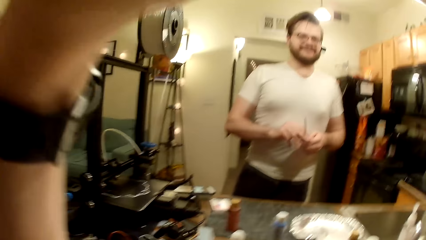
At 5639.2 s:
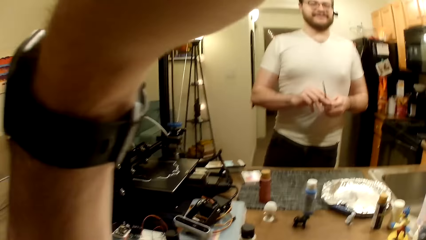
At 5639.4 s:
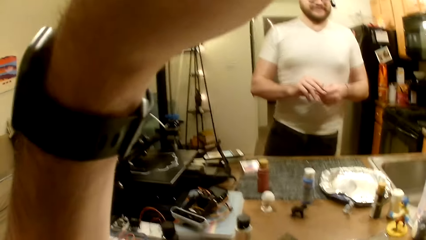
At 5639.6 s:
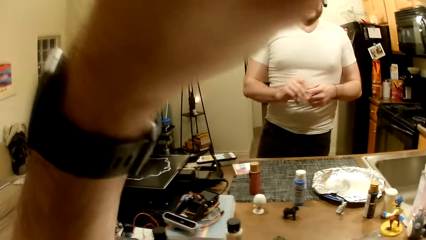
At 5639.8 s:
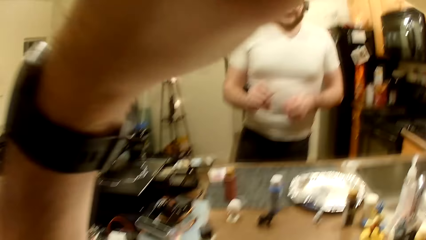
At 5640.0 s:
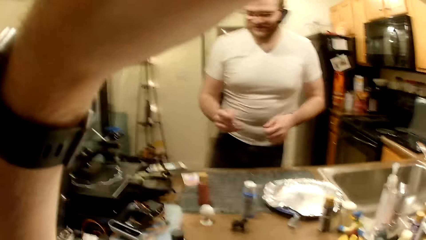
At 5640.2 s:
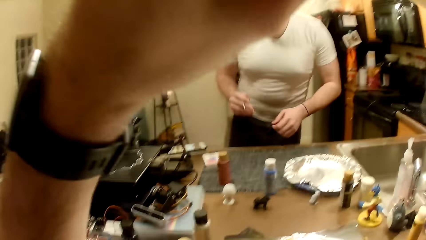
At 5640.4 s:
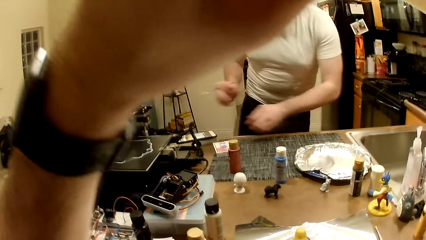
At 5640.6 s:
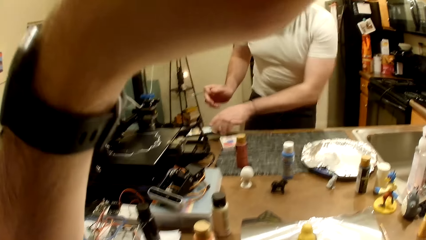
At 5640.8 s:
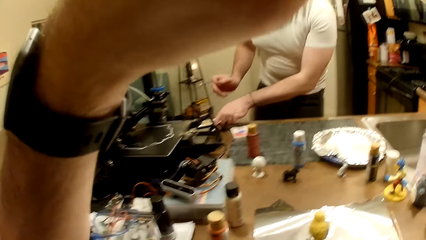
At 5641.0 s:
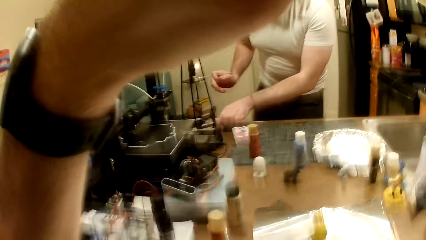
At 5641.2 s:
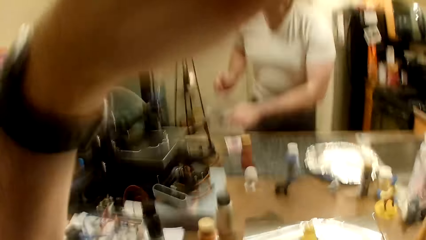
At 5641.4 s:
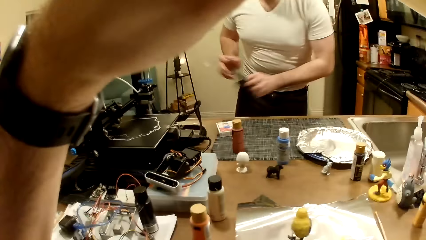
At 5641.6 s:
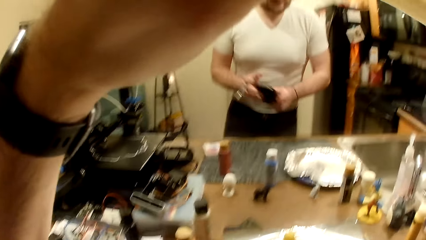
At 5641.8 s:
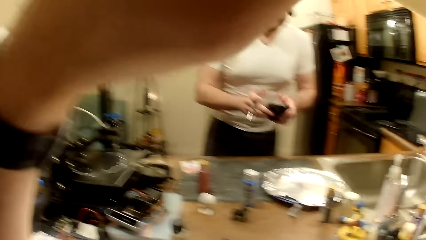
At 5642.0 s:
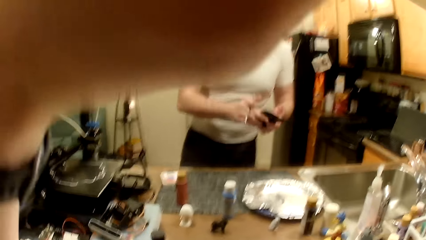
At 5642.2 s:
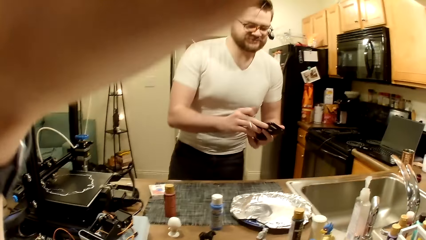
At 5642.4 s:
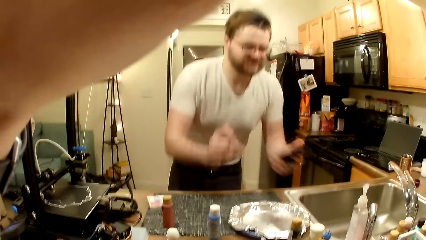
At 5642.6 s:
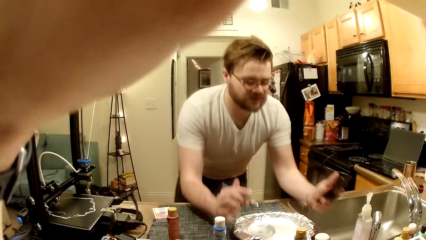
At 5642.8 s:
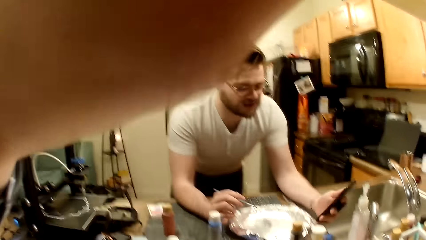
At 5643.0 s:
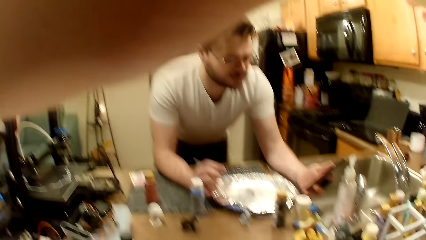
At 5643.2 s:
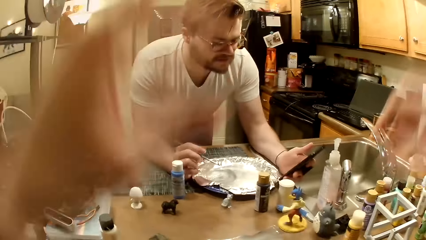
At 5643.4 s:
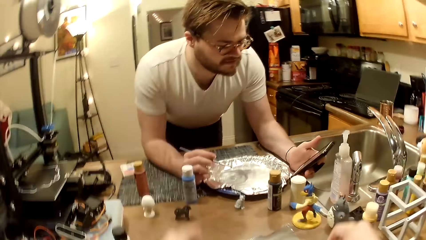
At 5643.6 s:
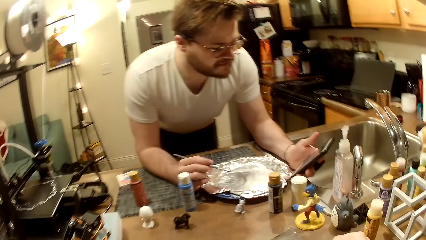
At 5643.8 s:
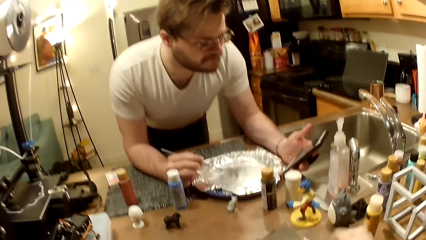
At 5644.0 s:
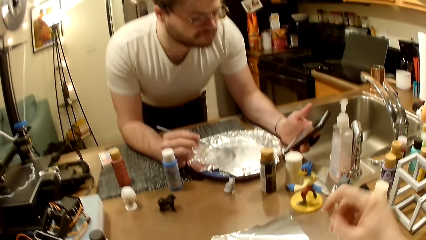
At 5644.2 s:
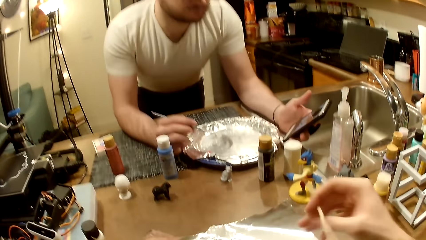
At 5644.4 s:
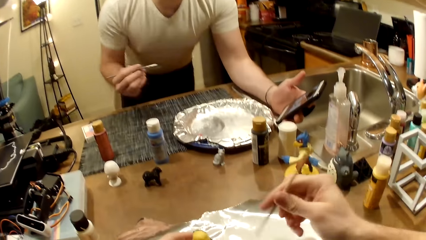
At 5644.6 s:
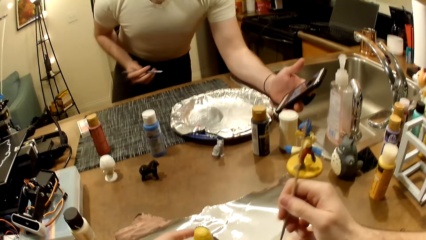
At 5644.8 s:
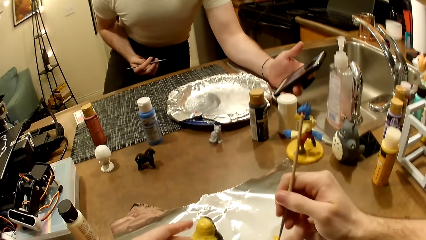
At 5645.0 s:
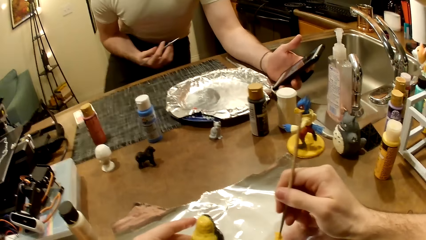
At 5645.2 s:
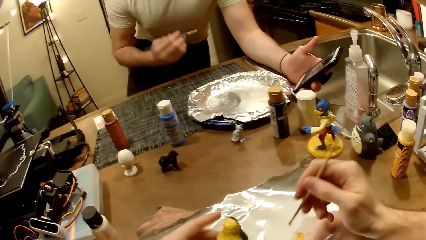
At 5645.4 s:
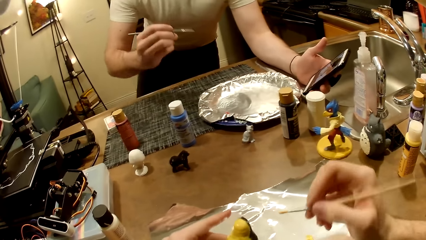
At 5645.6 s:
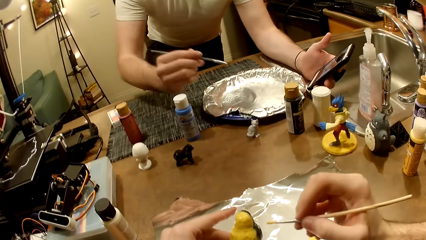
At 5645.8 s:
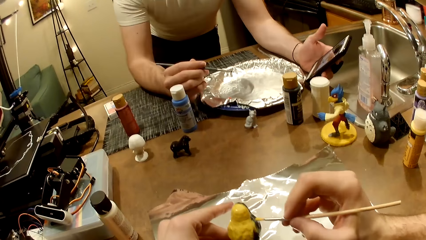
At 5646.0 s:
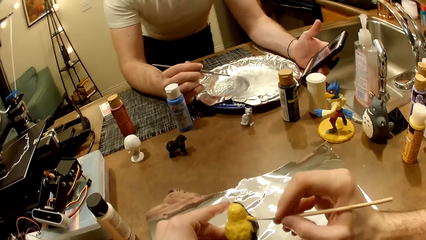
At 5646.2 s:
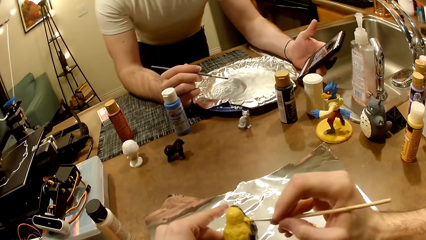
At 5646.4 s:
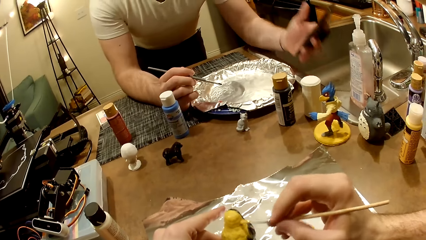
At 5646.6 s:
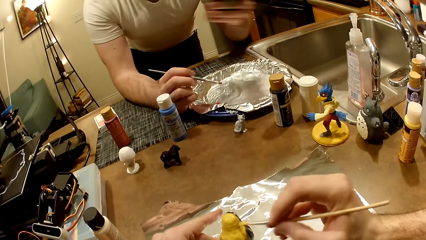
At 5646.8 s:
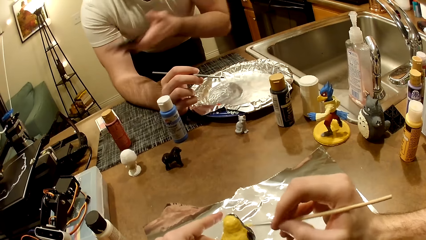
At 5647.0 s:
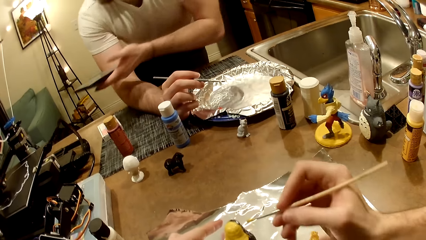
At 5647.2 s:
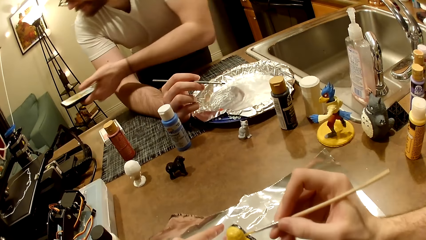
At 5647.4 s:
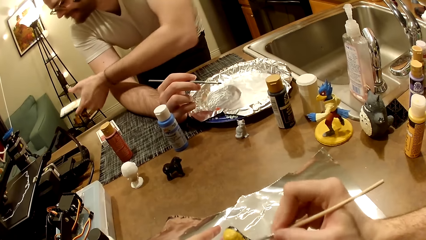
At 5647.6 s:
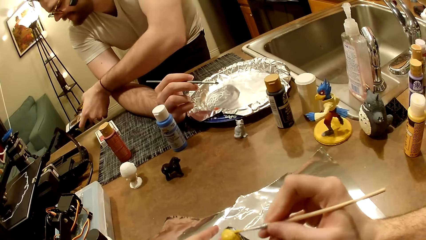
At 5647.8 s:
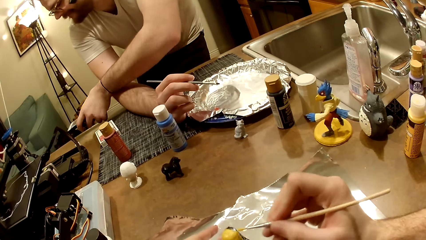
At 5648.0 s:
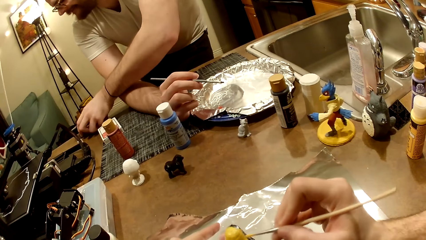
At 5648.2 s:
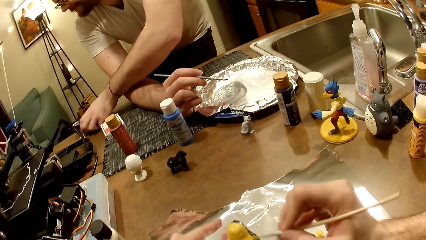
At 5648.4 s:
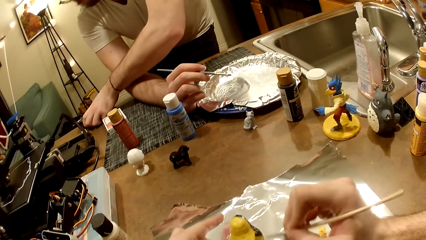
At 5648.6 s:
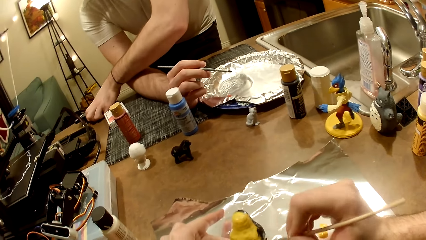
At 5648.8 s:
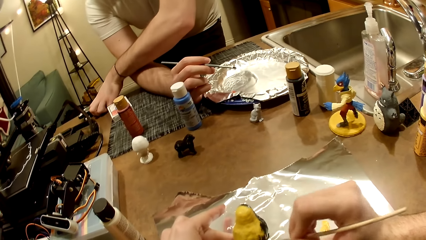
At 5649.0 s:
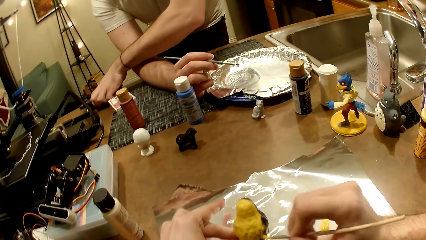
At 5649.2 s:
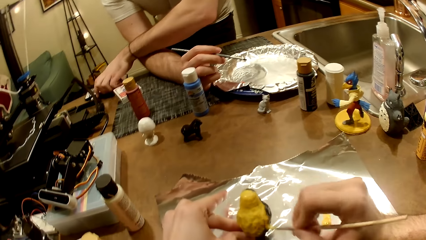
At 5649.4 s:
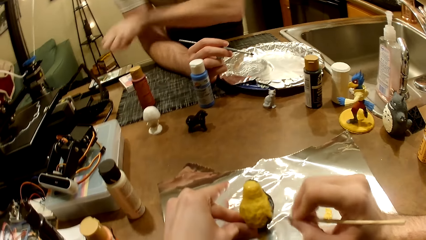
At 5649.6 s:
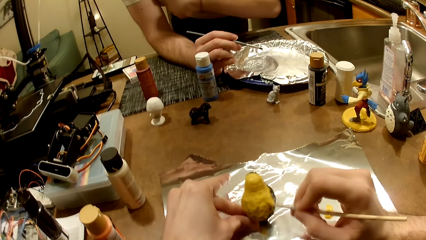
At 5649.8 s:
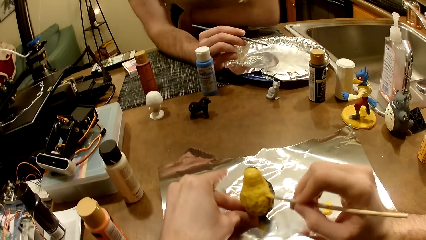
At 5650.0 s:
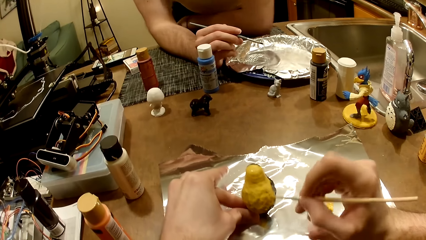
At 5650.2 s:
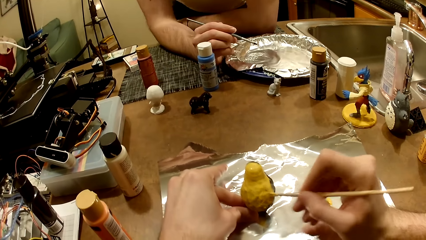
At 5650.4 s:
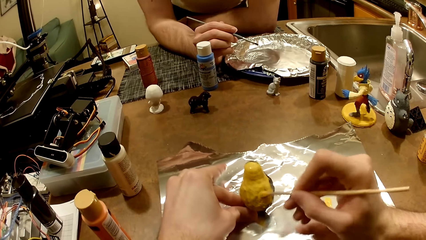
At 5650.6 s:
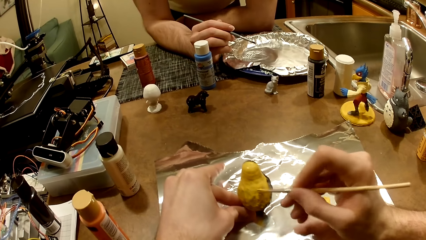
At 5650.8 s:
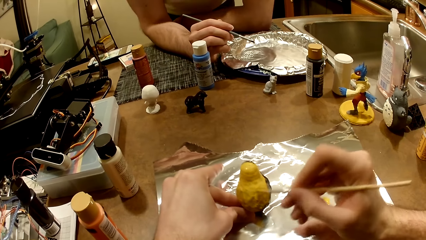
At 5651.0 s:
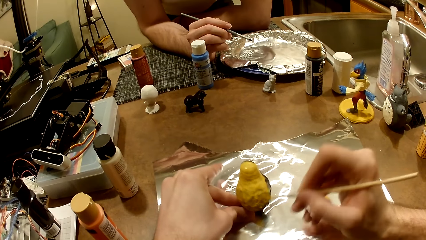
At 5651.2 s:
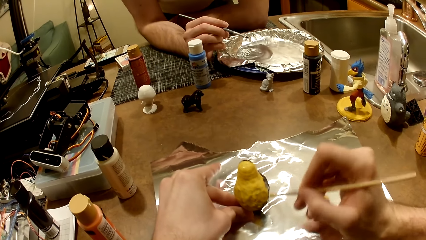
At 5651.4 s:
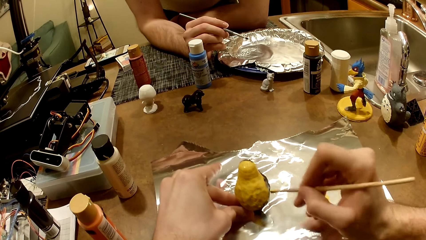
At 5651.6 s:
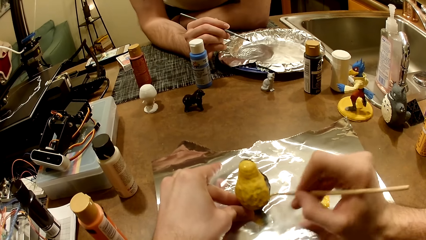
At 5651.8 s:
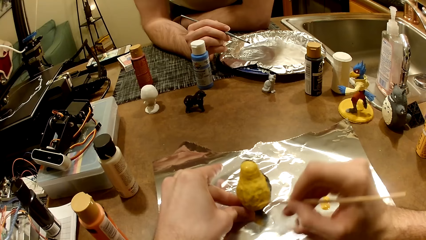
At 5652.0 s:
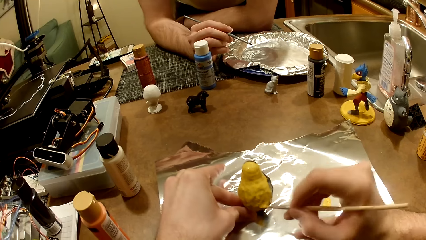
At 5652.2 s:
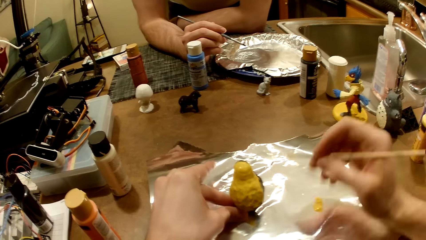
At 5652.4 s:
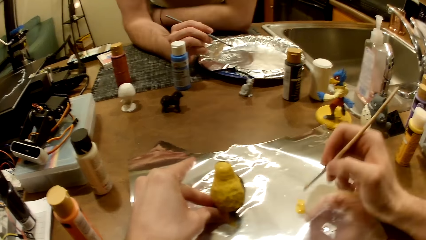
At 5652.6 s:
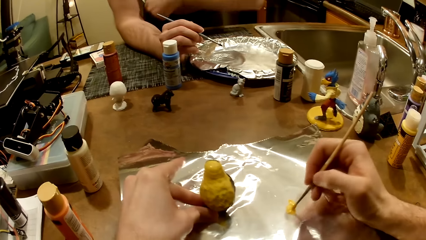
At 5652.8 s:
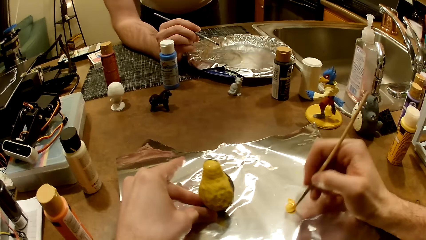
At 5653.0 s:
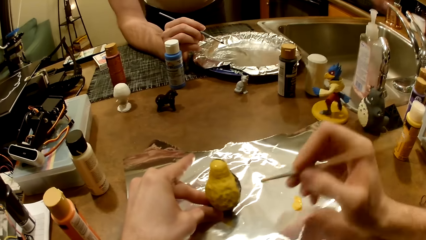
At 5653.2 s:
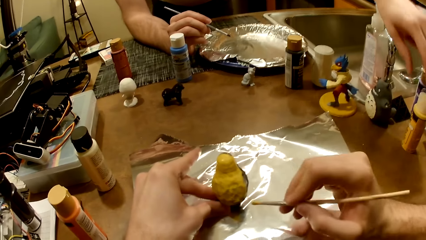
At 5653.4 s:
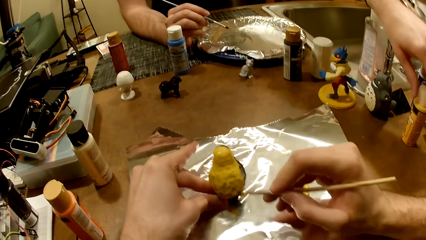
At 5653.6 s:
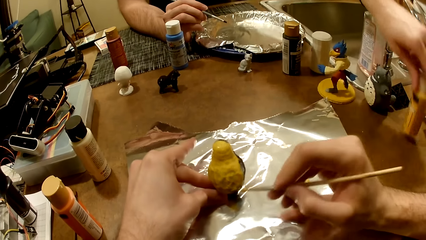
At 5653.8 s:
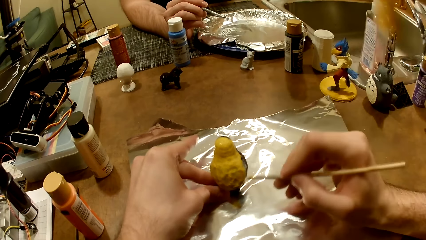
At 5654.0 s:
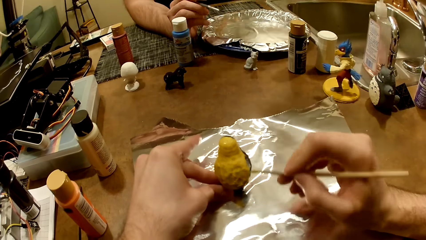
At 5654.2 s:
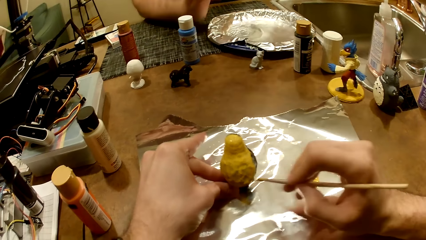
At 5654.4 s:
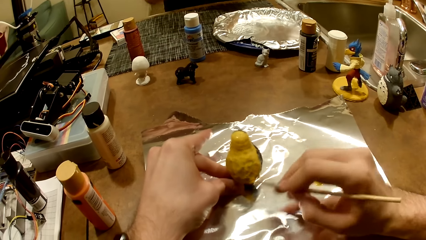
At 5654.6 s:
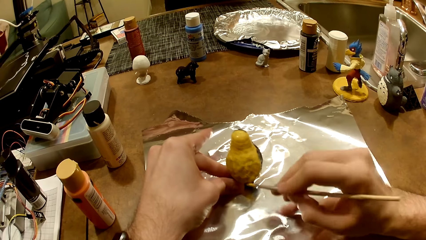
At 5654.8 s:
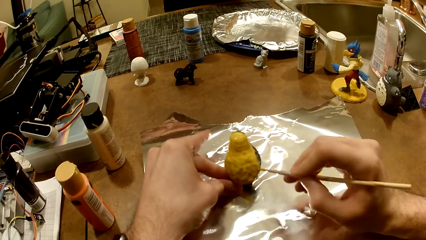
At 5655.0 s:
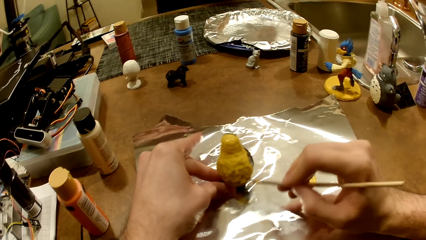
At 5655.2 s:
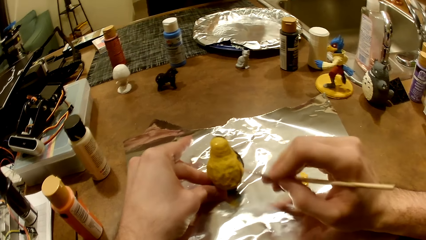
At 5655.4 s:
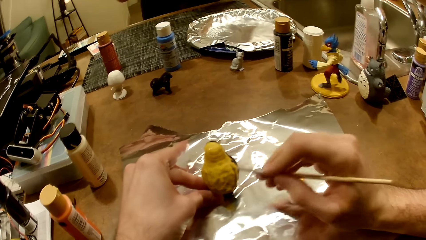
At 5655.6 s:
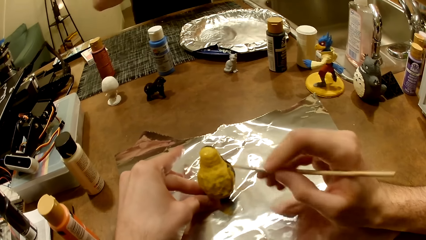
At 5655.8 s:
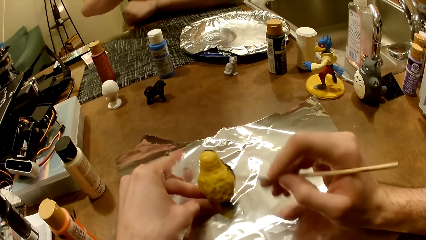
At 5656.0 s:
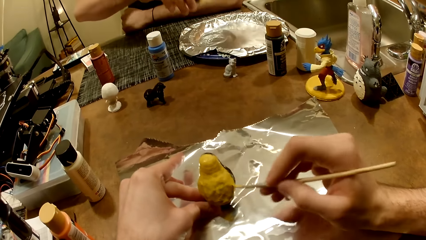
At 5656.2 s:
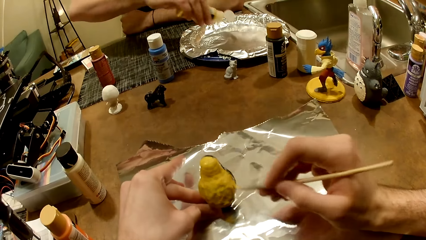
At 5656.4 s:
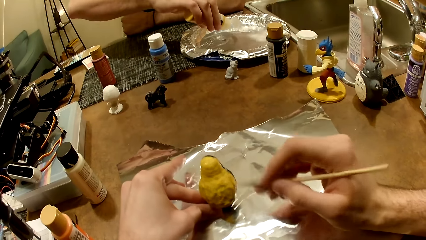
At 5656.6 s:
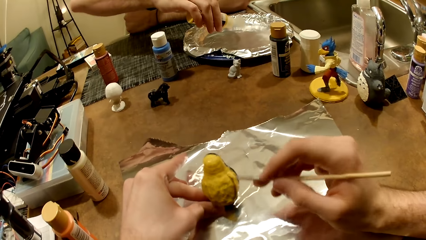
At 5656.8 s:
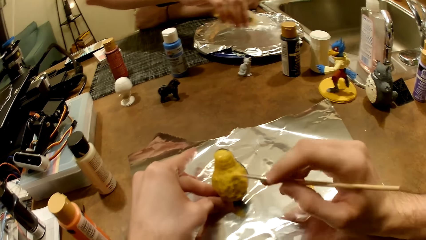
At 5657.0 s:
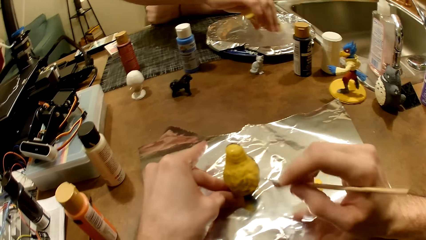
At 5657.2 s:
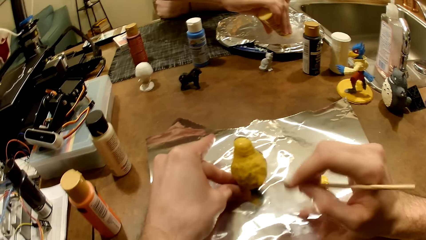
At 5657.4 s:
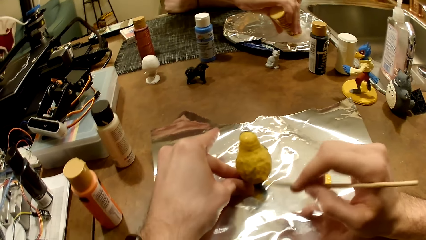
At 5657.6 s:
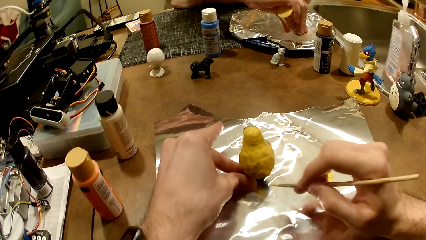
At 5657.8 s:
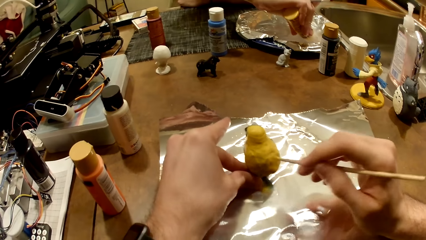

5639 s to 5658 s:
The man picks up the phone with his left hand. The man supports the phone with his right hand. The man rests his forearms on the work table. The man operates the phone with his left hand. The camera wearer picks up the paint brush with his right hand. The man stares at the phone. The man cleans his right forearm on his cloth. The camera wearer dips the paint brush in the cream-colored paint with his right hand. The man rests his left forearm on the work table. The camera wearer paints the bird figurine with the cream-colored paint. The man drops the phone on the work table with his left hand. The camera wearer holds the bird figurine in place with his left hand. The man rests his left forearm on the work table. The camera wearer paints the bird sculpt. He dips the paint brush in the cream-colored paint with his right hand. He paints the bird figurine with the cream-colored paint. The man picks up the cream-colored paint bottle with his left hand. The man rests his left forearm on the work table.
